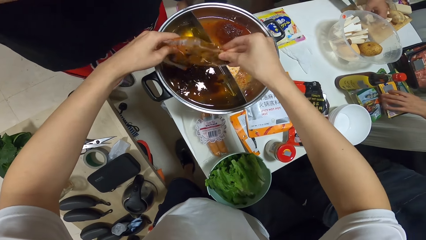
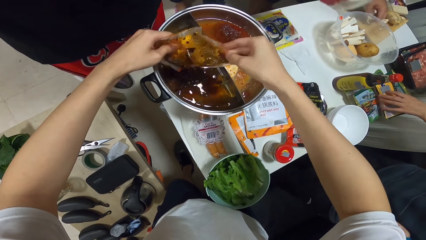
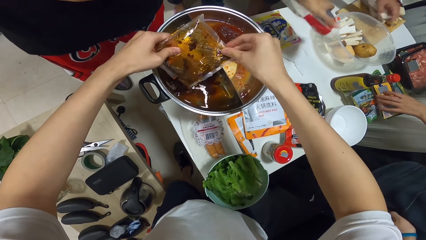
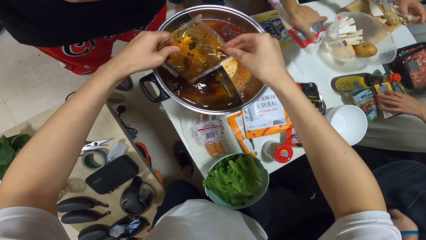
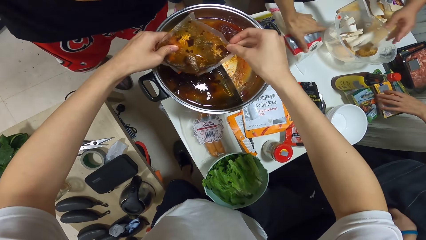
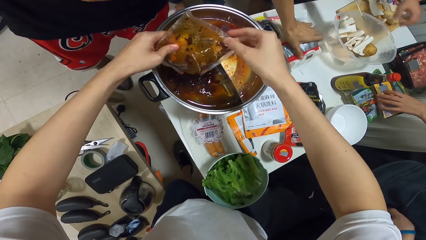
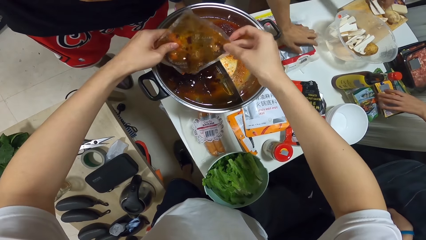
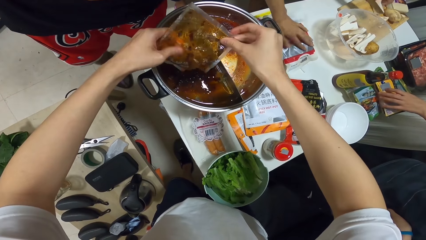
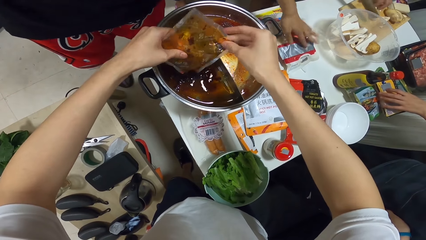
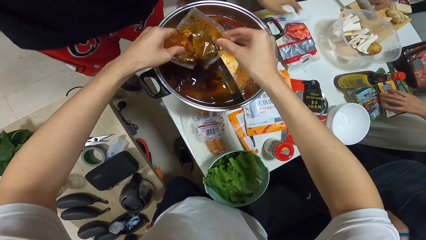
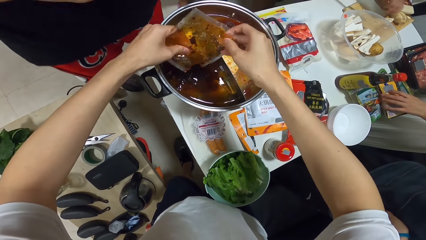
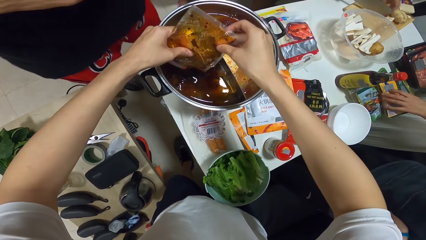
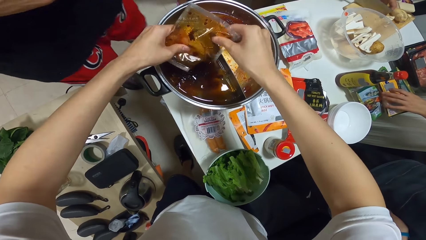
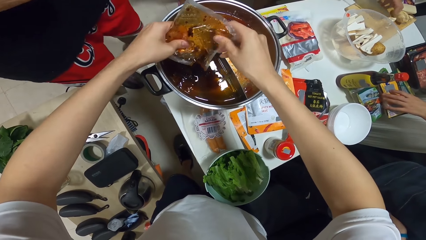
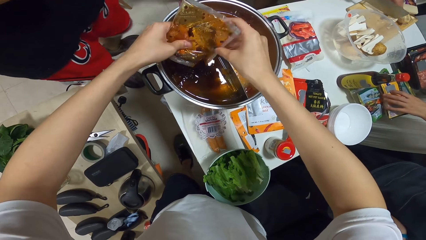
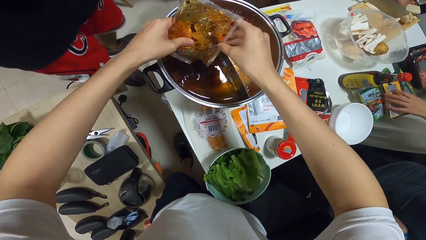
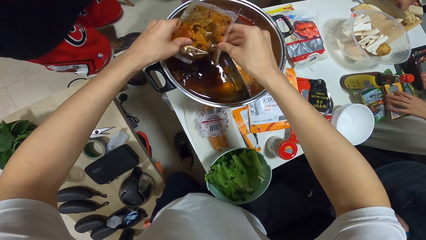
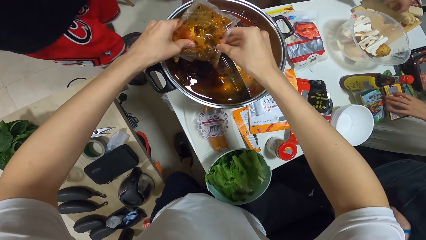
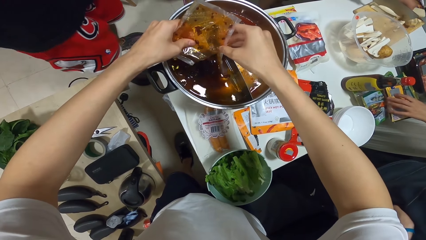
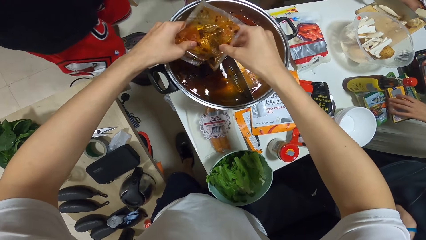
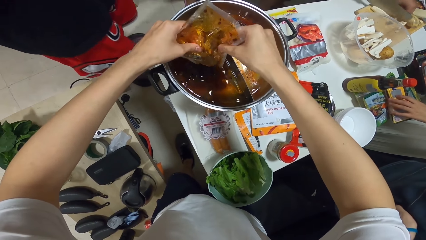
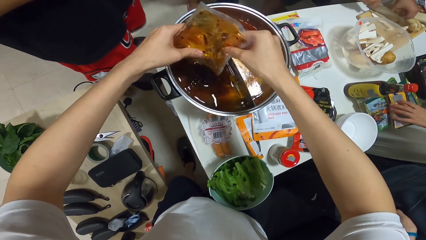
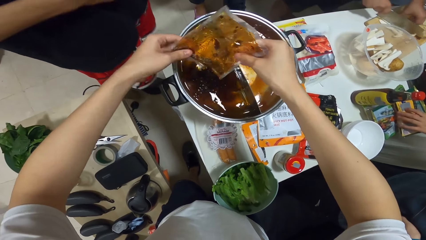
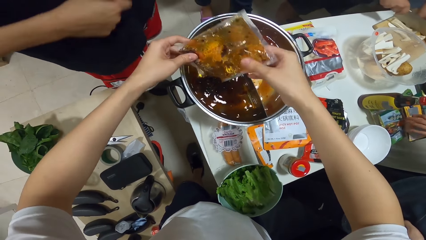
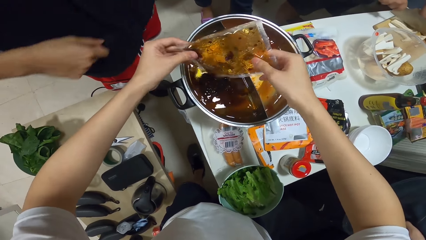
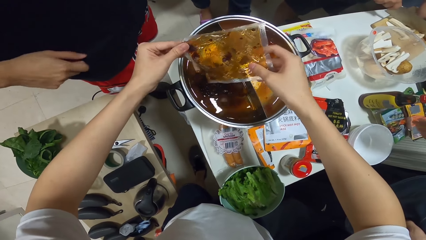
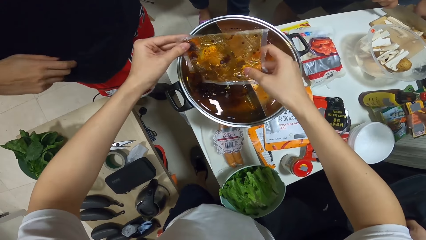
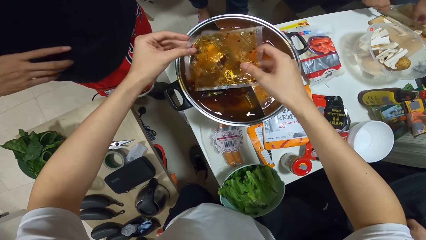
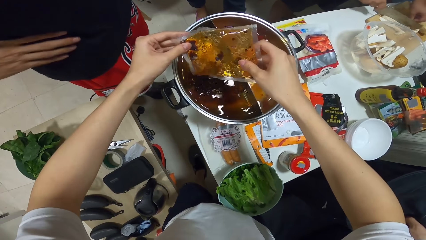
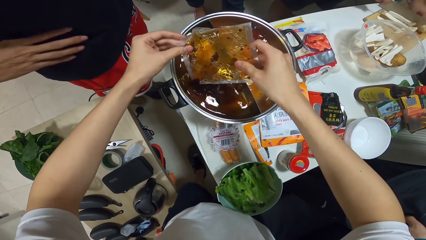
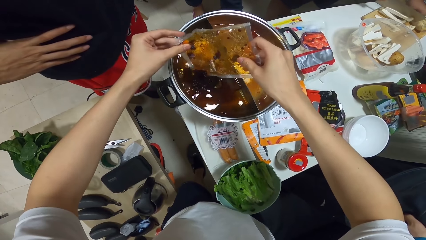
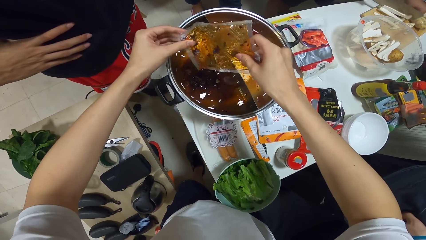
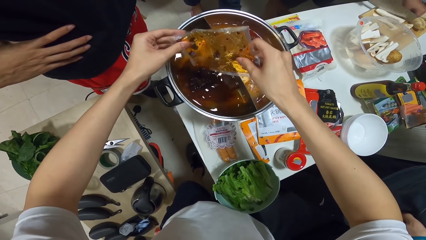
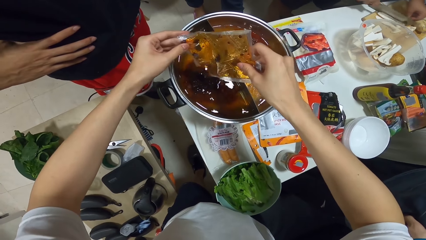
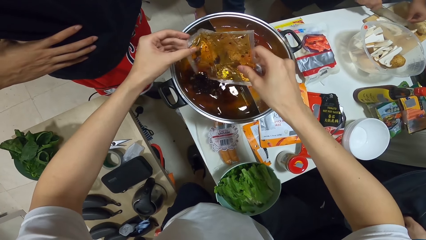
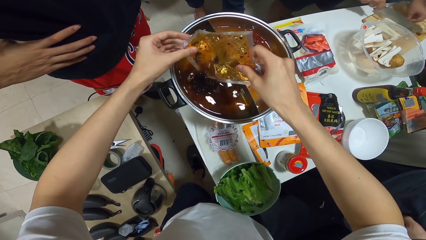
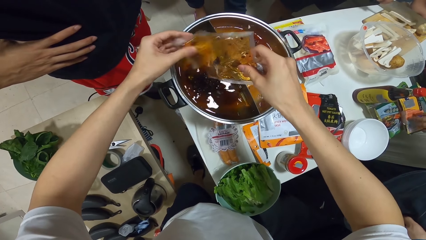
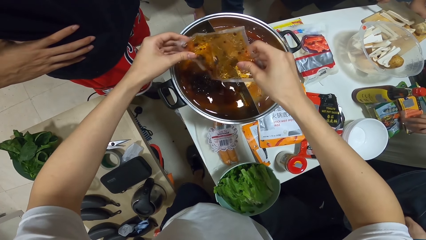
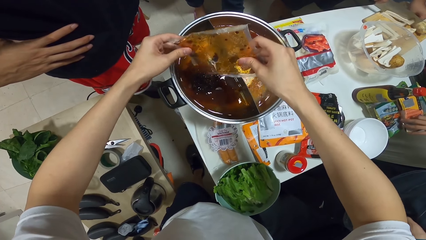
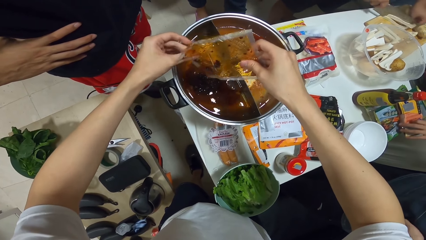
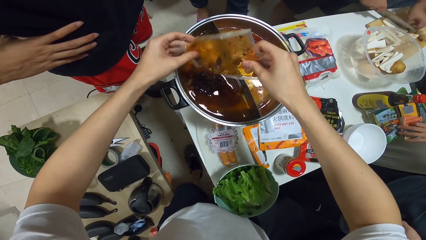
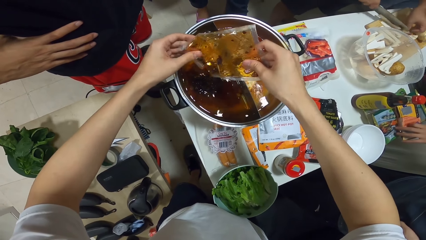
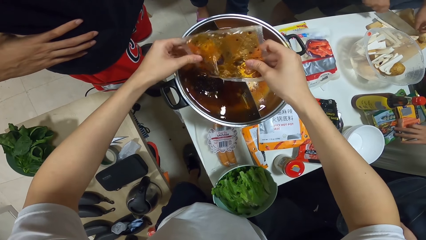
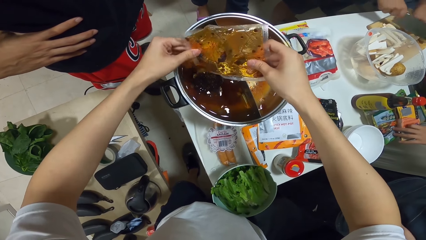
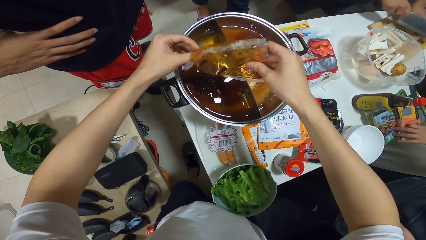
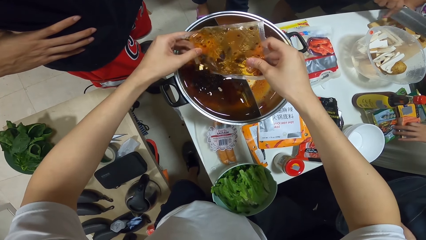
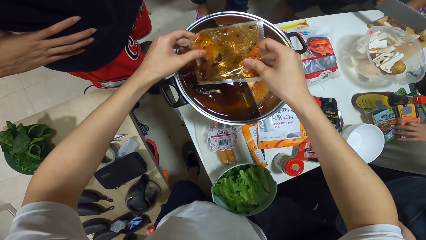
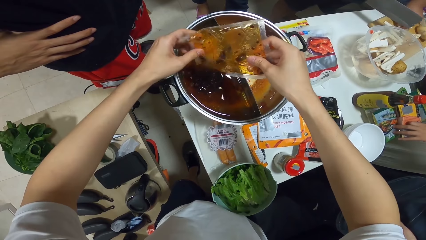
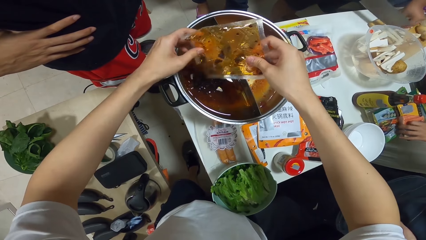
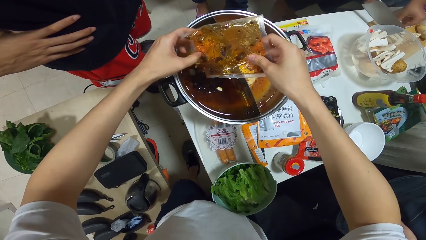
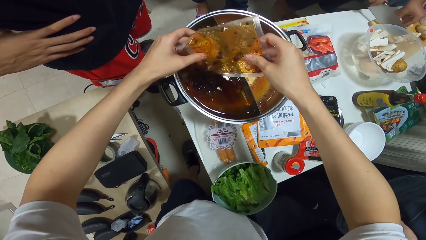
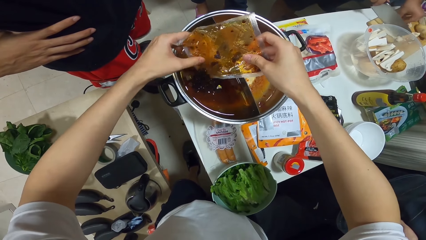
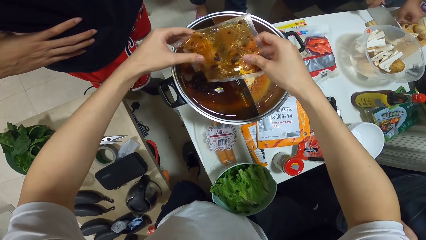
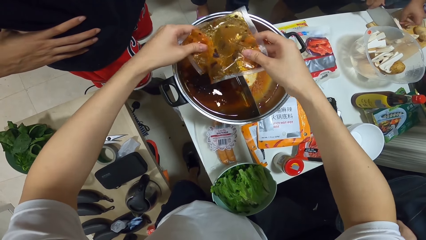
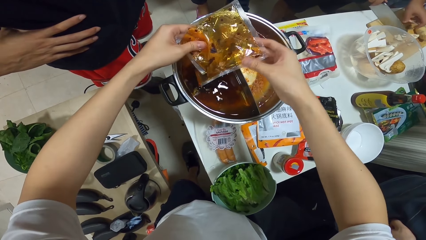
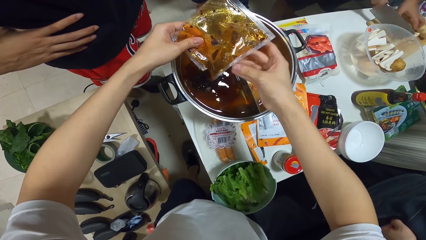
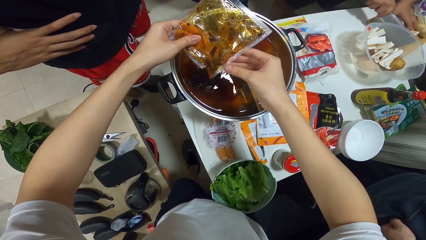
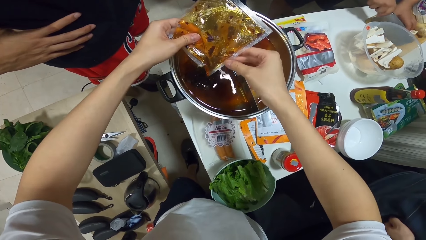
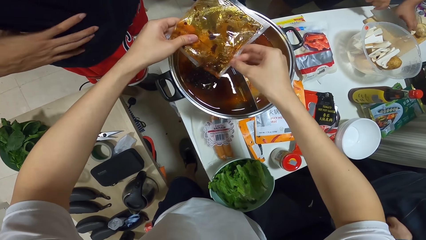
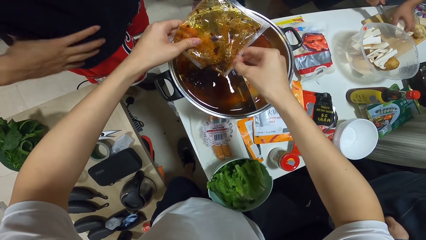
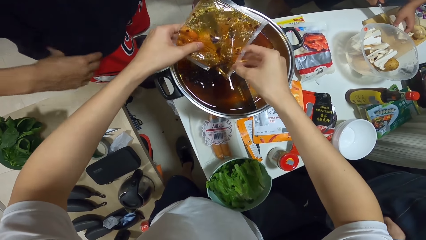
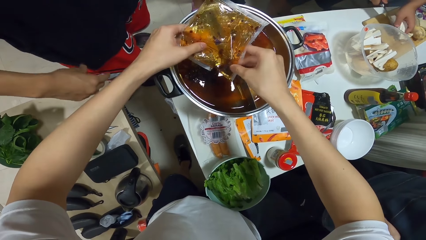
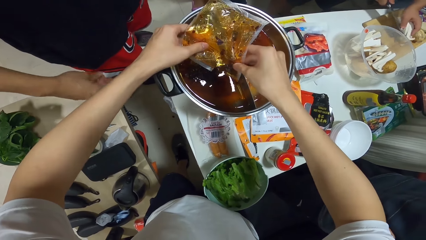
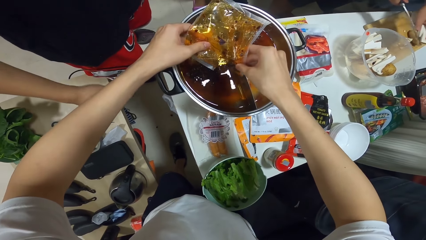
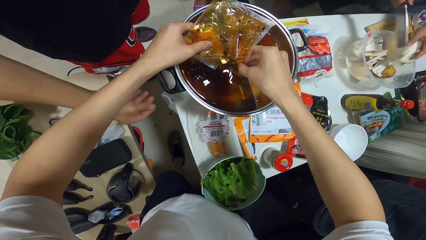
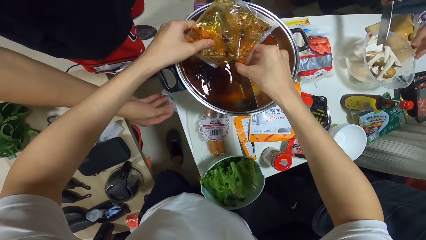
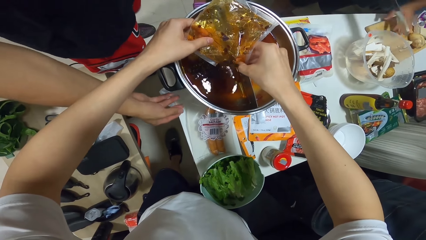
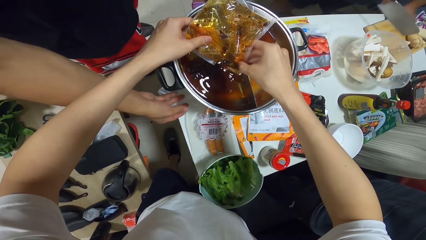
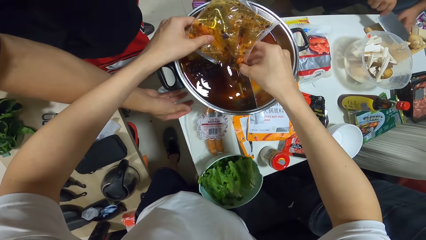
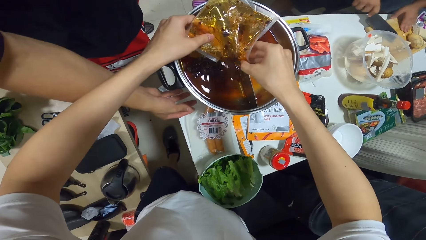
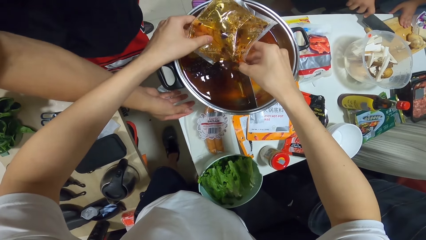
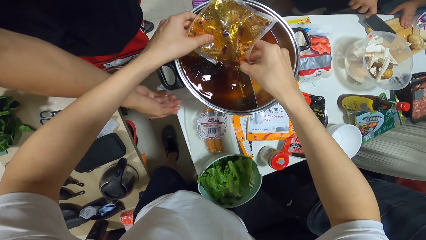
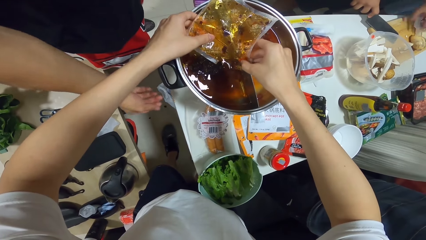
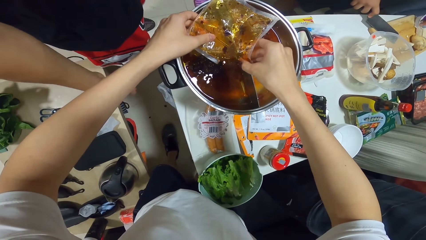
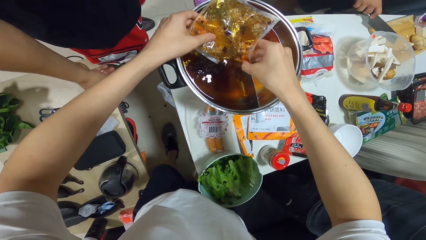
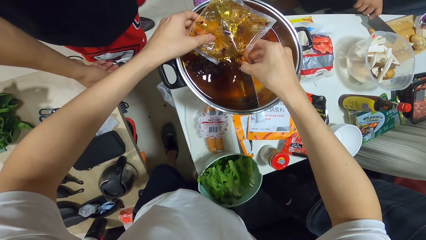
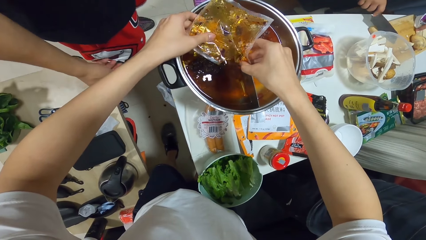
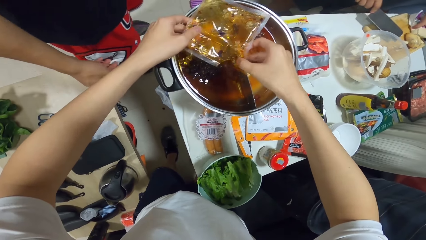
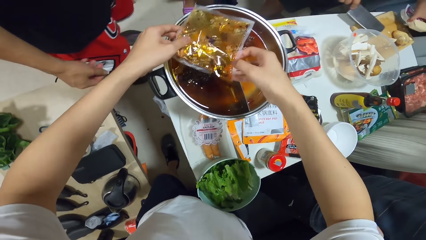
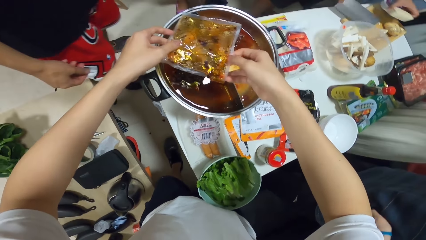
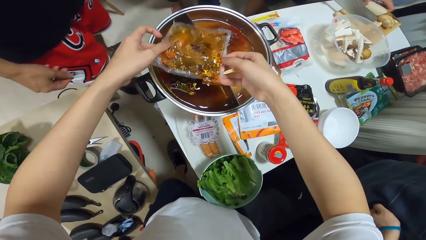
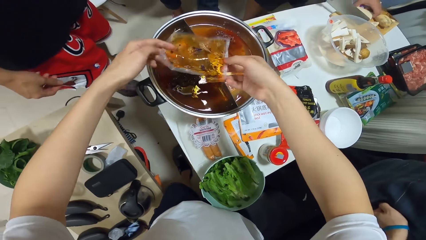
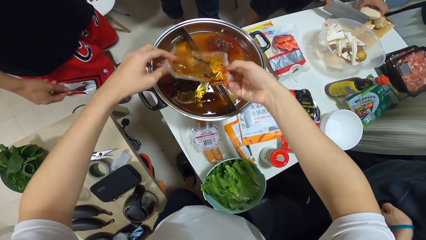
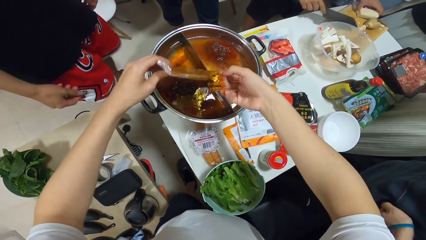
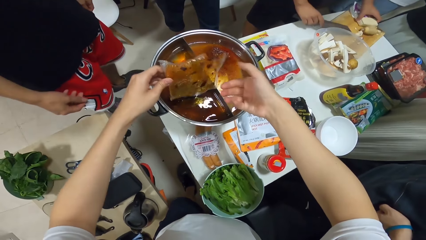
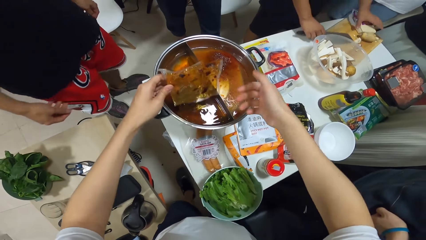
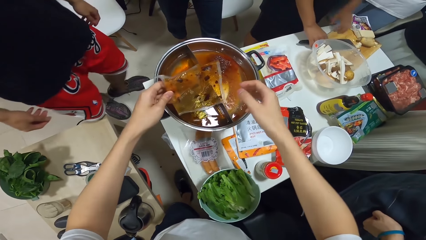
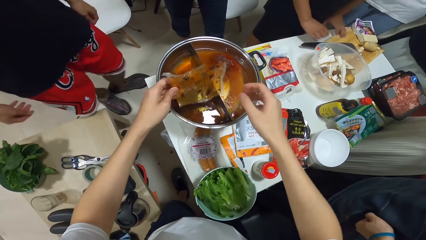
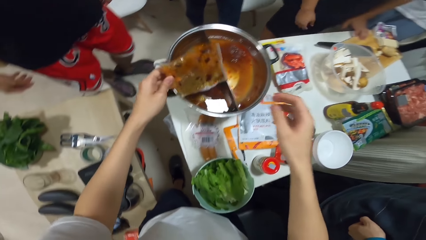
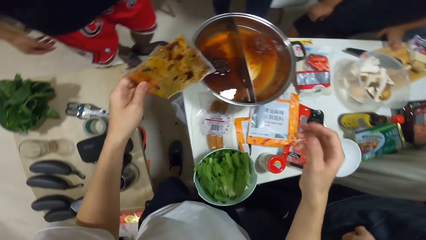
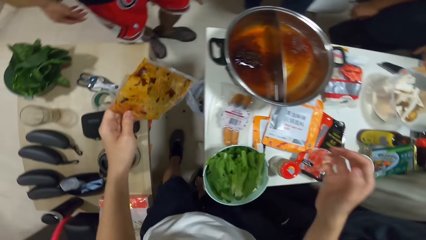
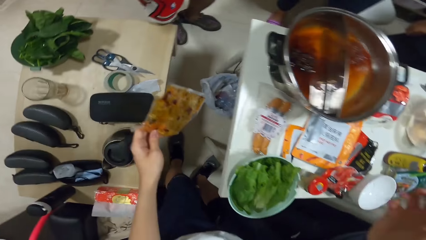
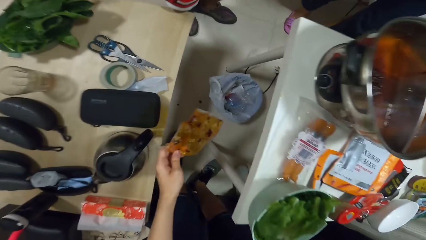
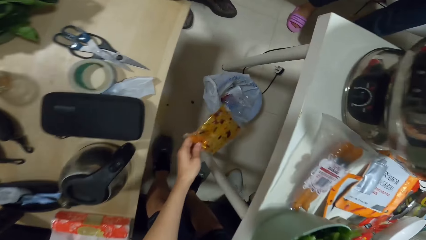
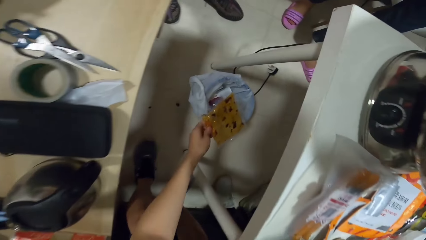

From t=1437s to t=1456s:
A man puts the potato in the dish. Another man places the plastic bag onto the table. The camera wearer pours the liquid in the bowl. The first man picks potato slices with his left hand and puts the potato slices into the bowl. He picks cheese from the table with his left hand and places the cheese on the chopping board. He places the cleaver onto the chopping board.
